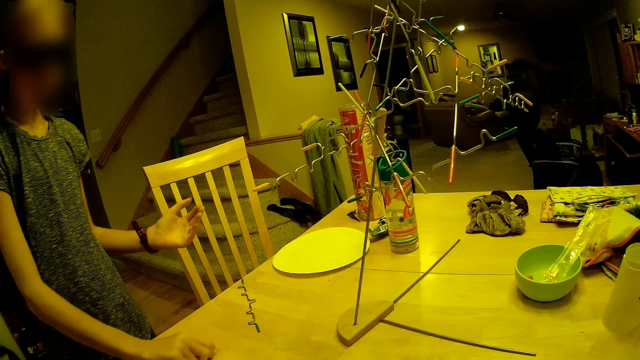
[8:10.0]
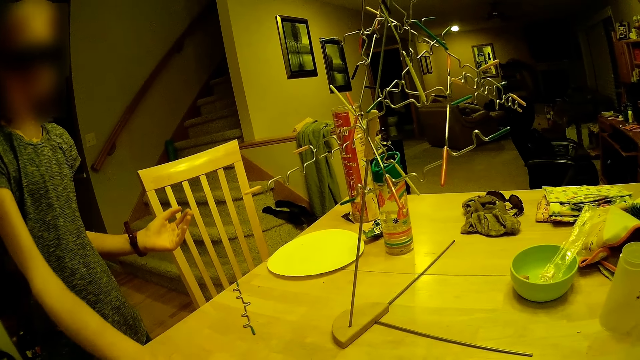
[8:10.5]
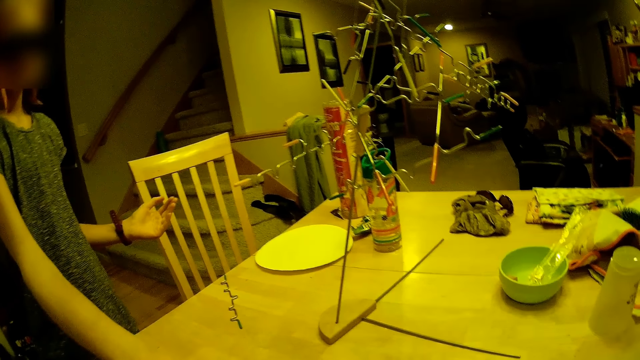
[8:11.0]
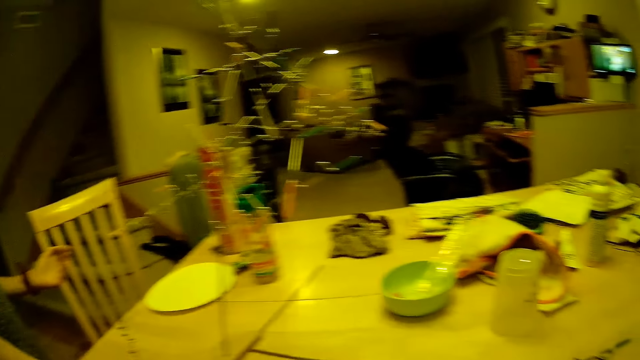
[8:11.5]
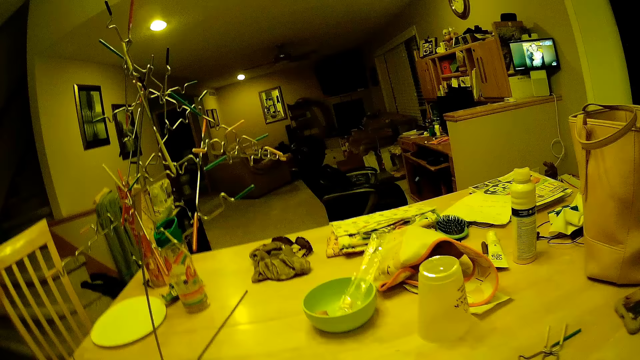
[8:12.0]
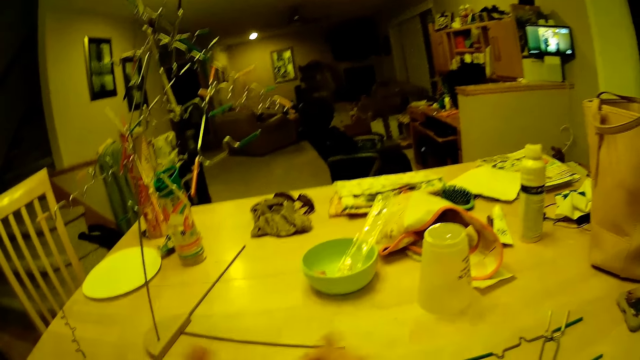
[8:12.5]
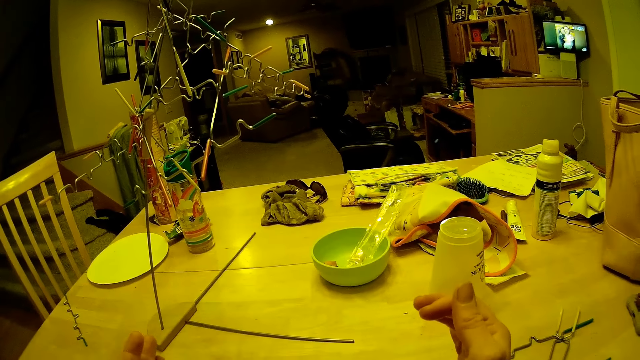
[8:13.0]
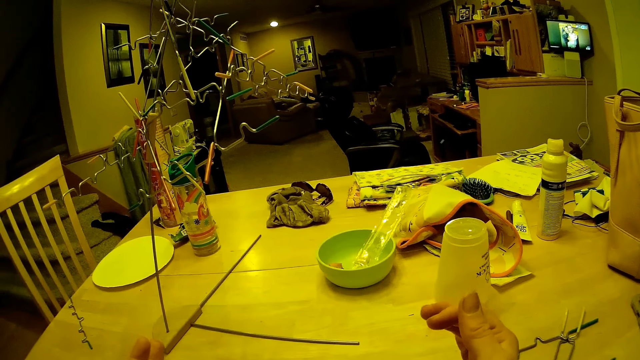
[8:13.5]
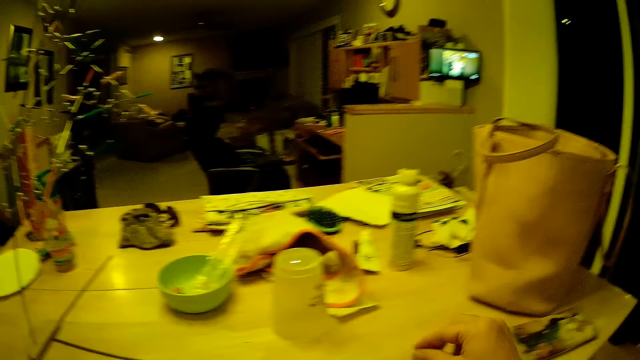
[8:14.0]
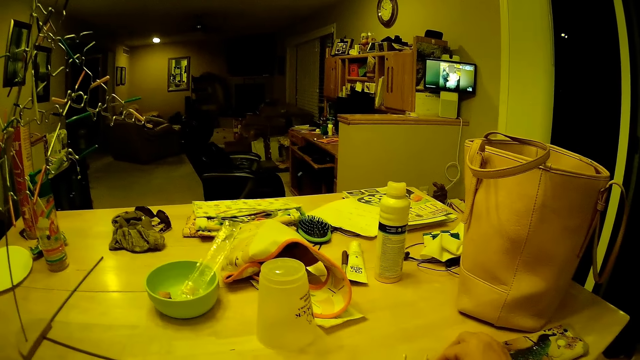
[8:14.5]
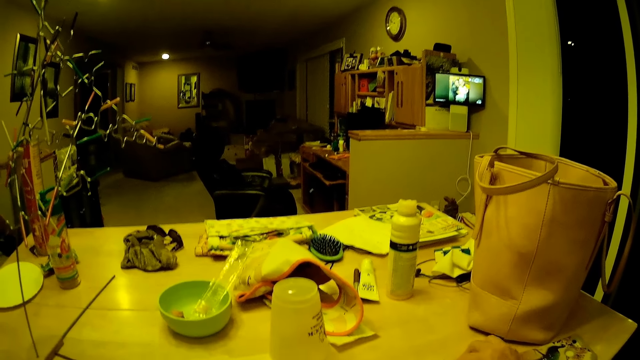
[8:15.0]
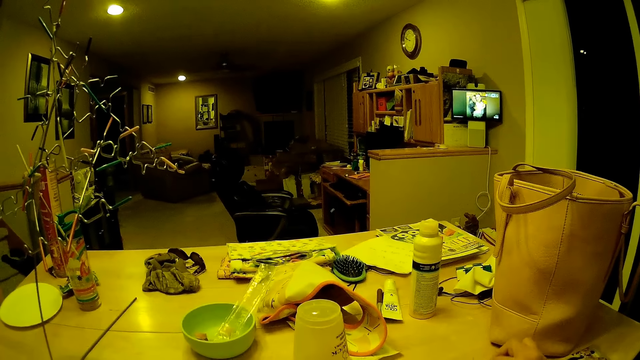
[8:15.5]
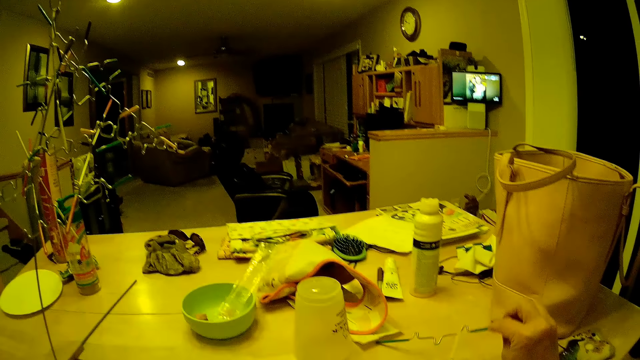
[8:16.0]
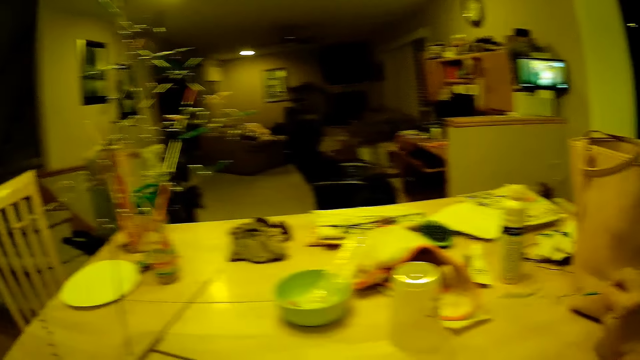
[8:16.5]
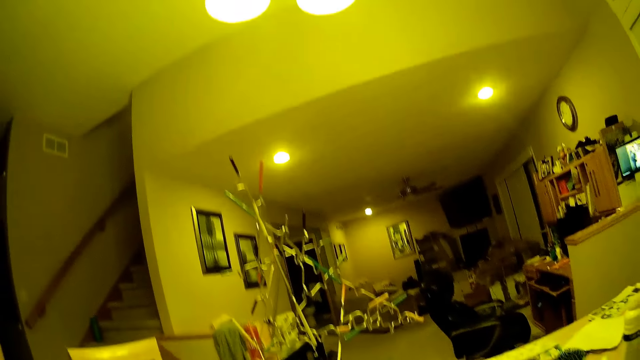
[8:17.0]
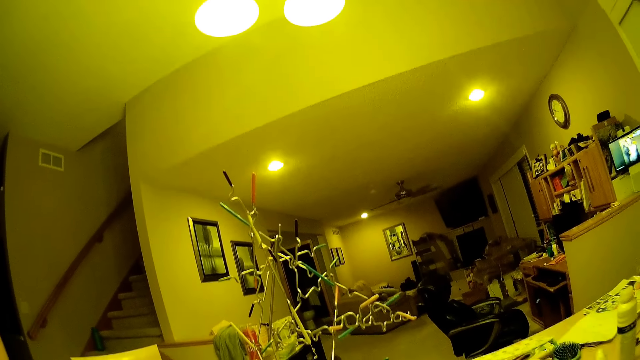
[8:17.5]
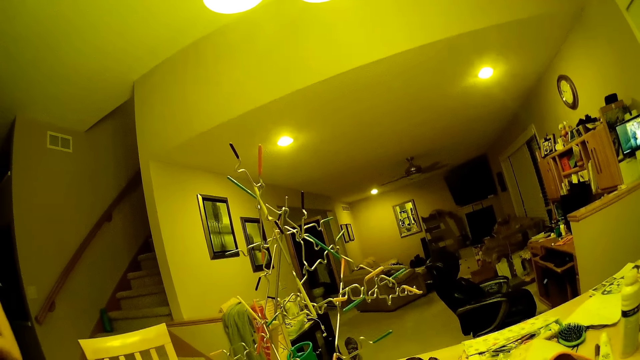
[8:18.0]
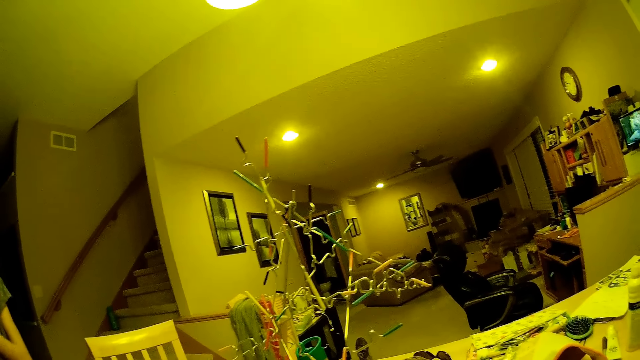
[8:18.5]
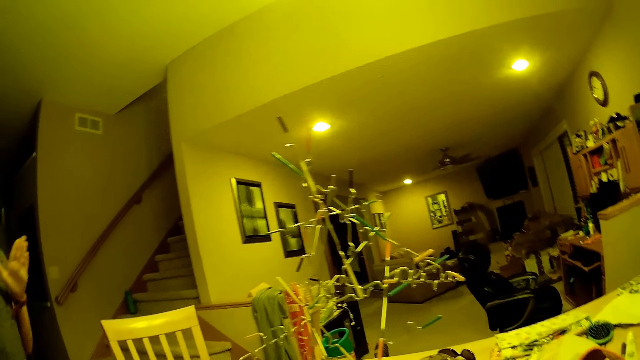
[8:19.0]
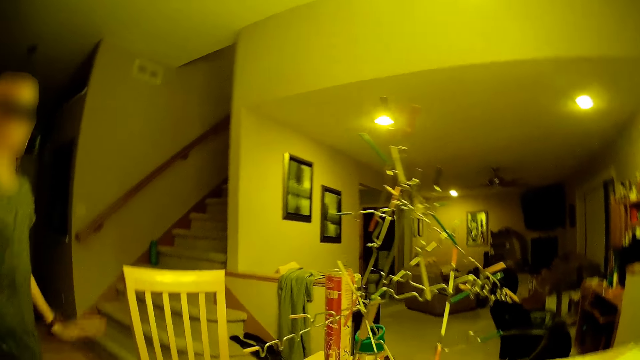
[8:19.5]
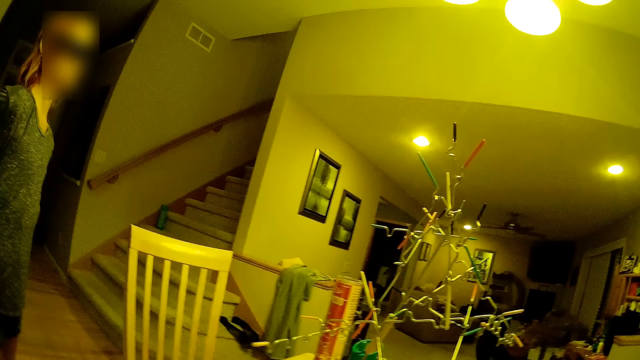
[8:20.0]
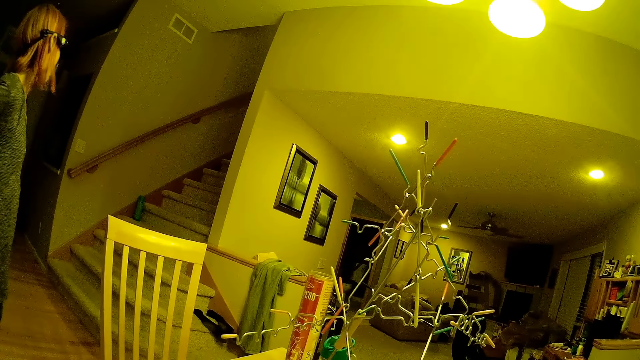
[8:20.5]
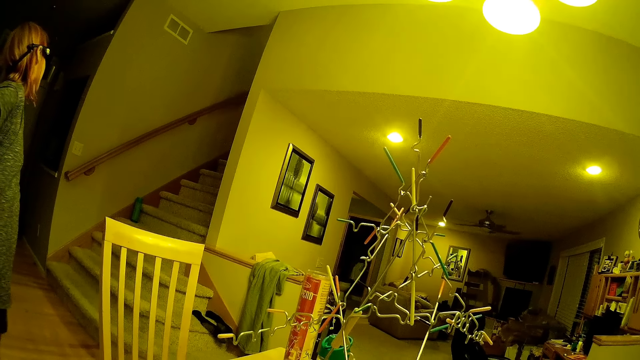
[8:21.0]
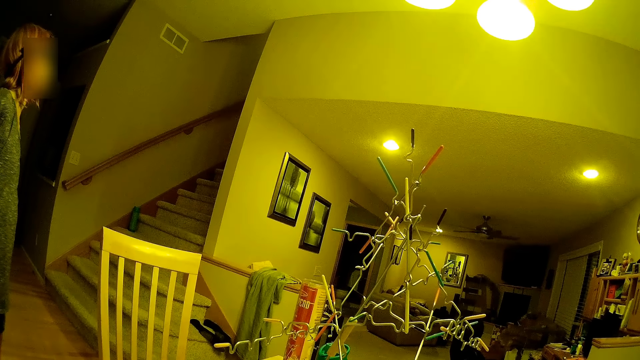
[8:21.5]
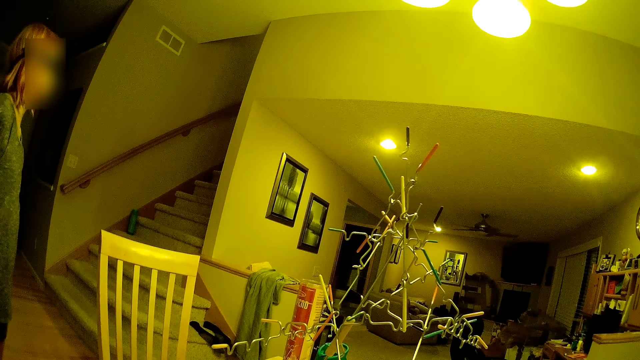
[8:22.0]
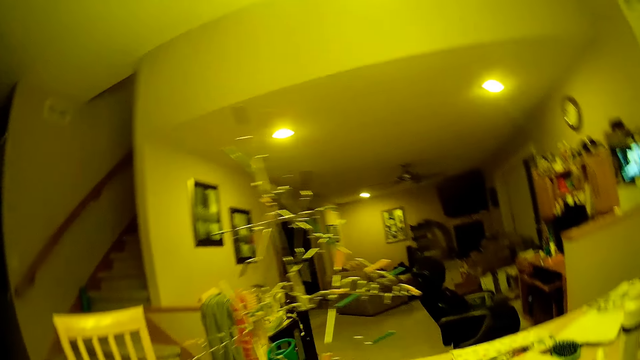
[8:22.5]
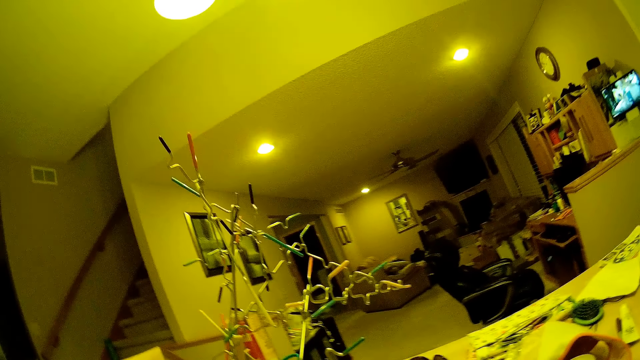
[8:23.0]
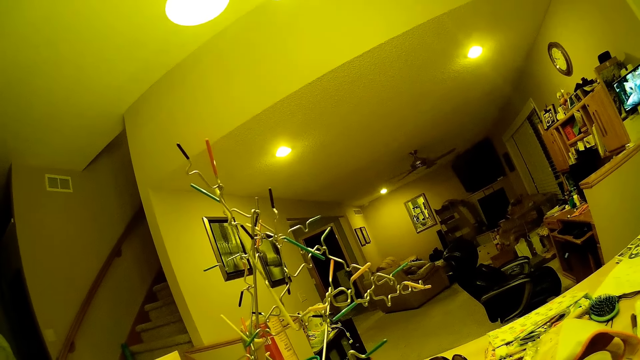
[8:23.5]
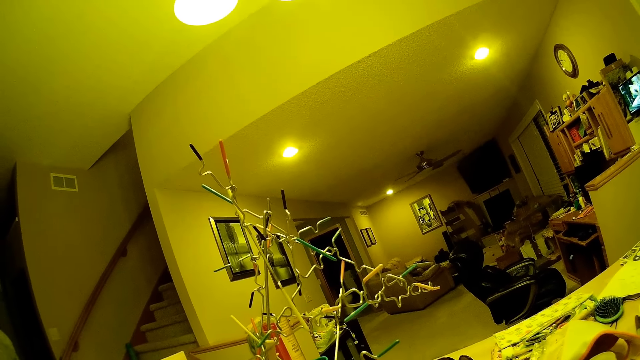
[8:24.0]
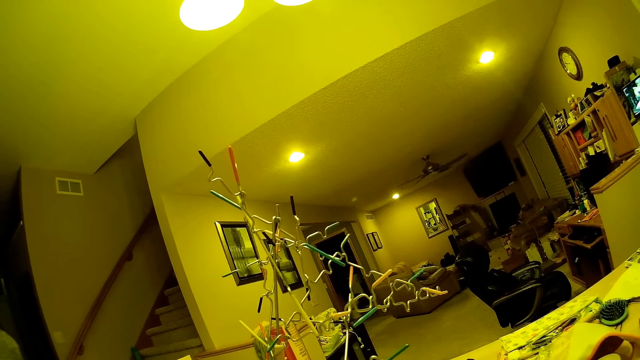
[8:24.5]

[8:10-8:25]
A lady moves something on the table. The lady hands the camera wearer a dice. The camera wearer rolls the dice. They move their hand on the table. The lady converses to the camera wearer. The camera wearer responds to the lady. They look at the structure. The lady converses to the camera wearer. The camera wearer looks at the lady. The lady stares in the room.

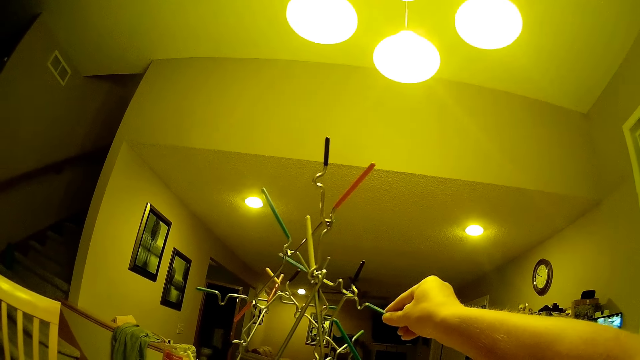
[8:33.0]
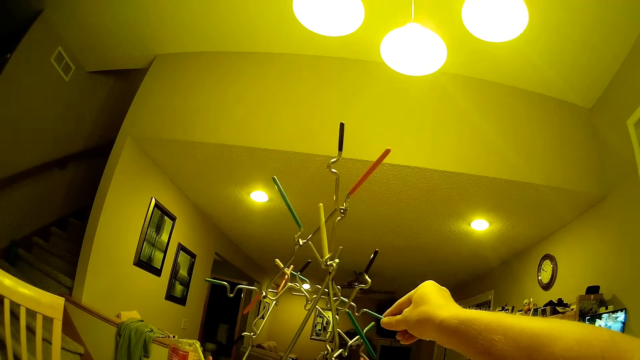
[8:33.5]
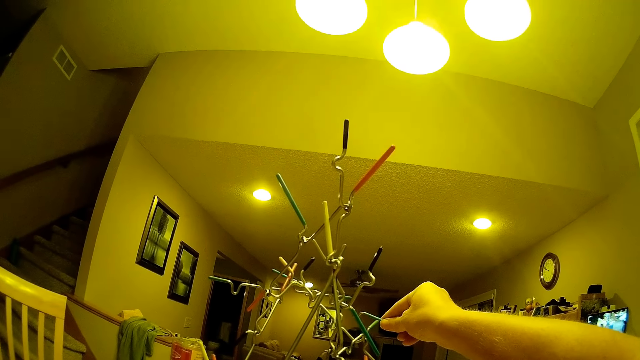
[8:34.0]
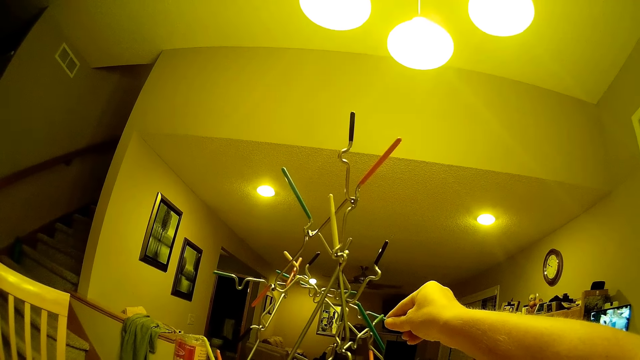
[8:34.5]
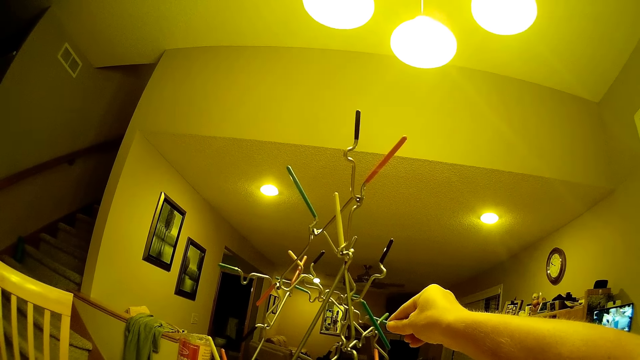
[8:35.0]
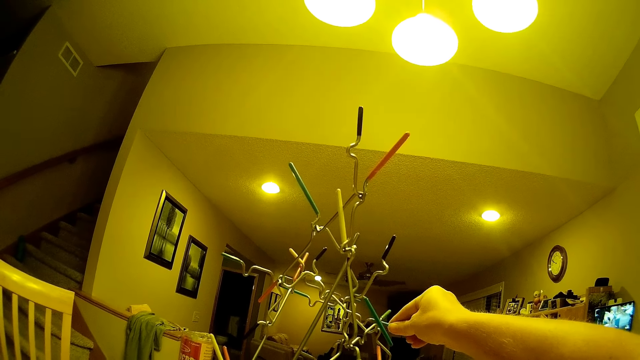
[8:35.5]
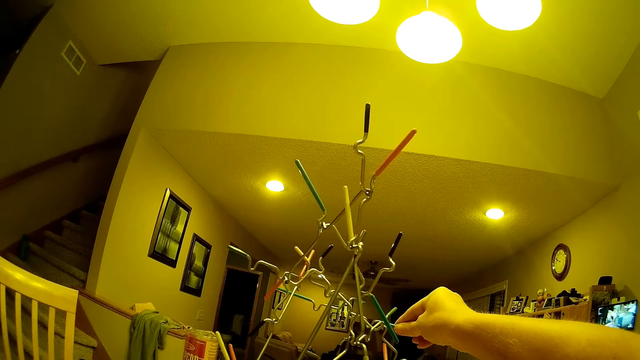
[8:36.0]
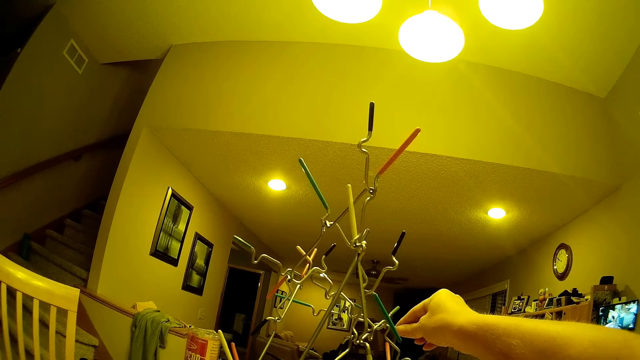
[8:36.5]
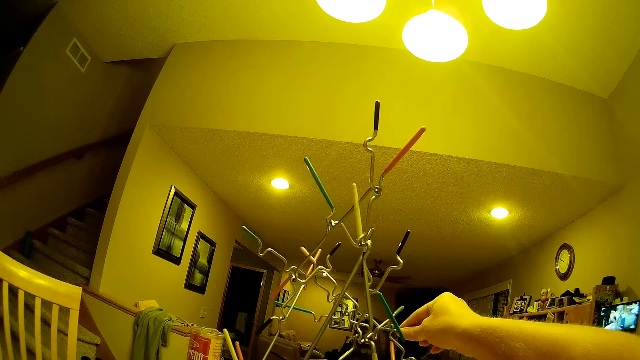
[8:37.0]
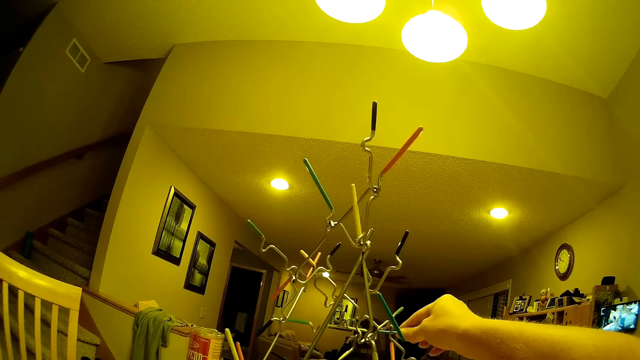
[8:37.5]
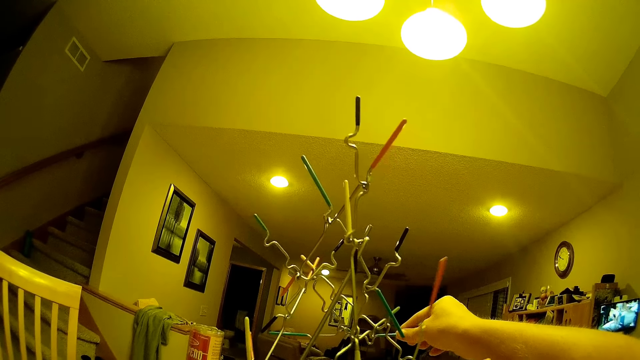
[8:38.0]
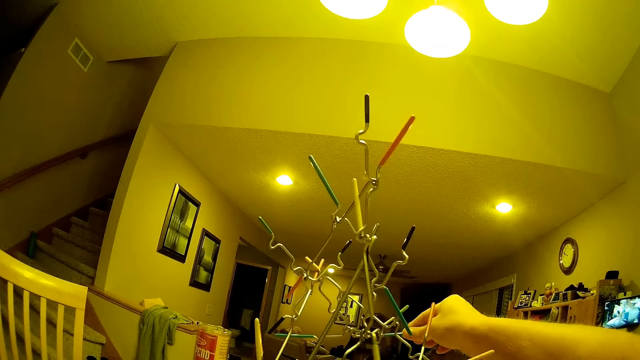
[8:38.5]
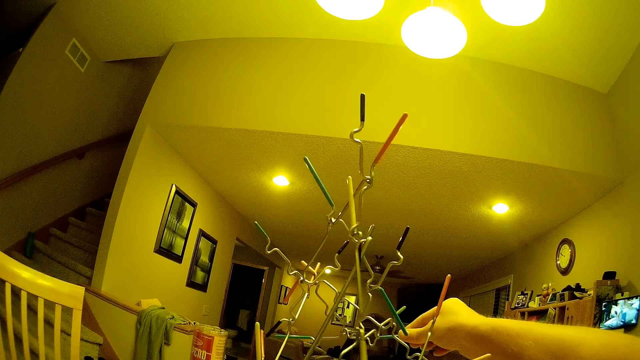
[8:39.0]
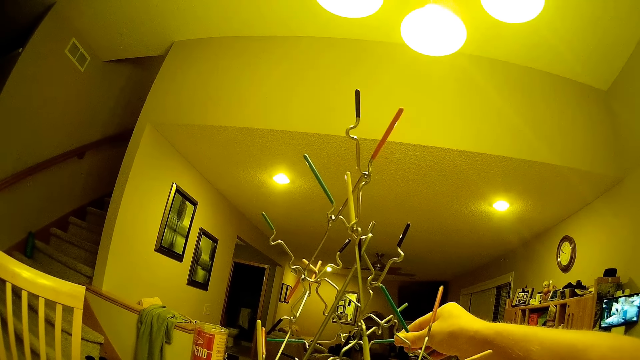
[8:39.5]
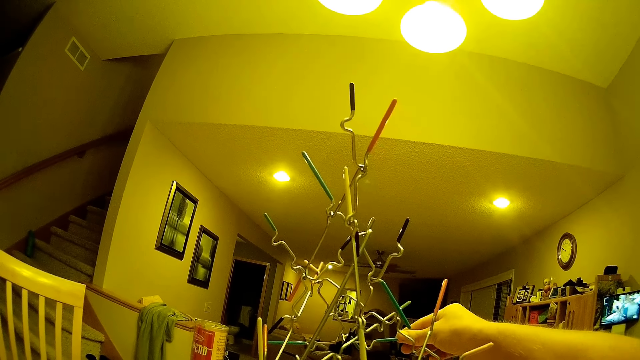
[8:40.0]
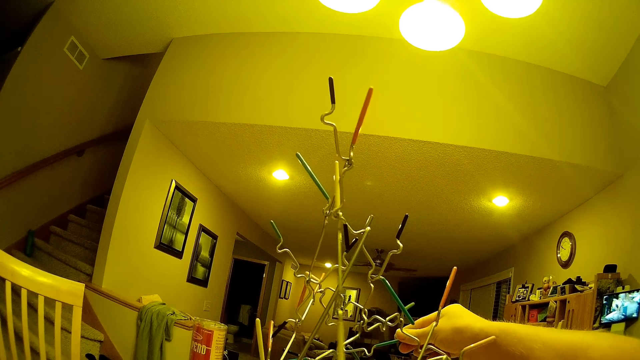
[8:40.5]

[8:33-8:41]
The camera wearer puts a wire on the structure. They fix something in the room.
